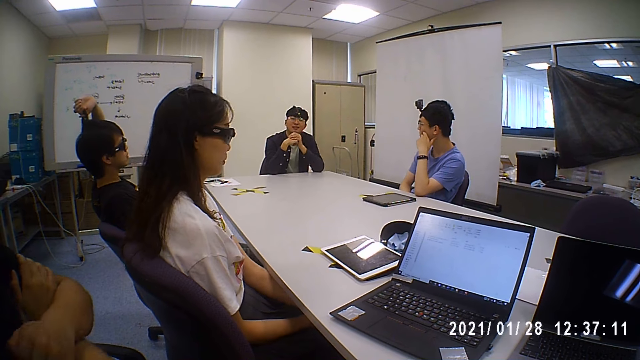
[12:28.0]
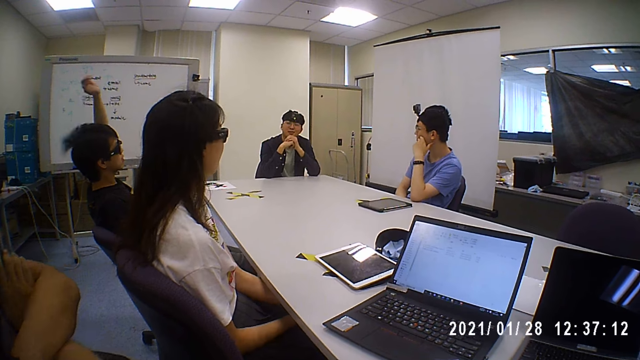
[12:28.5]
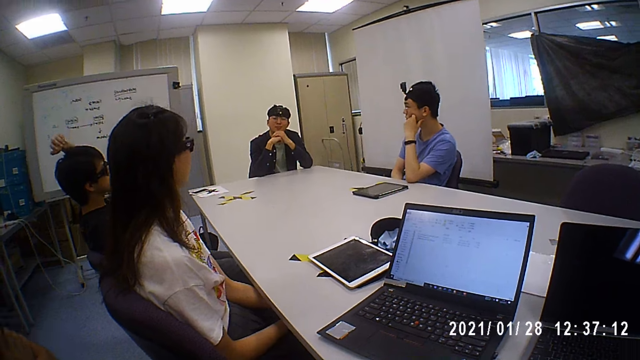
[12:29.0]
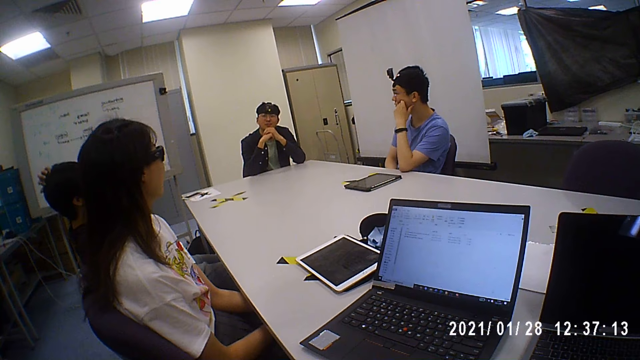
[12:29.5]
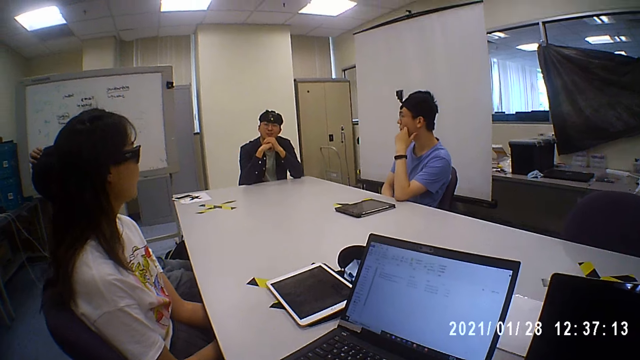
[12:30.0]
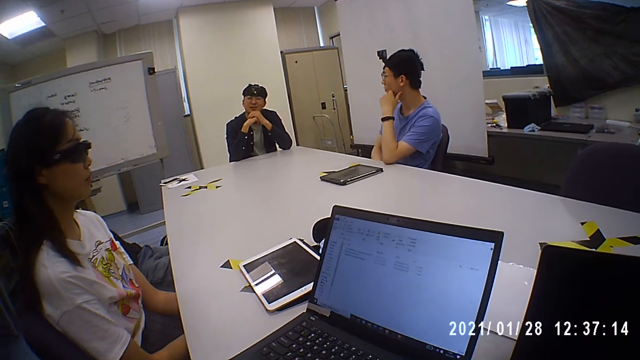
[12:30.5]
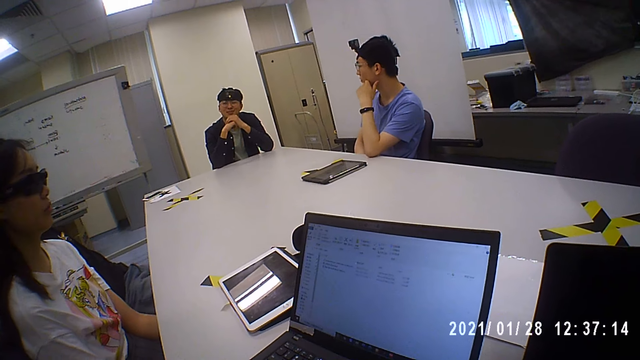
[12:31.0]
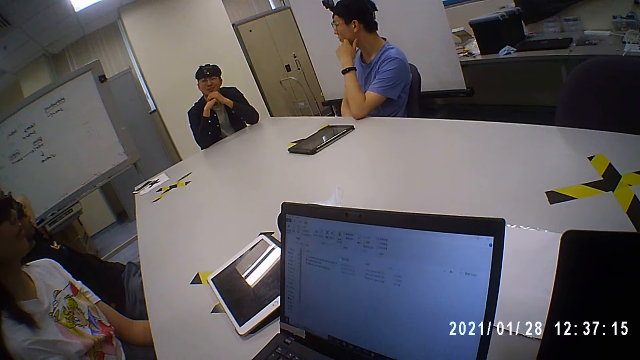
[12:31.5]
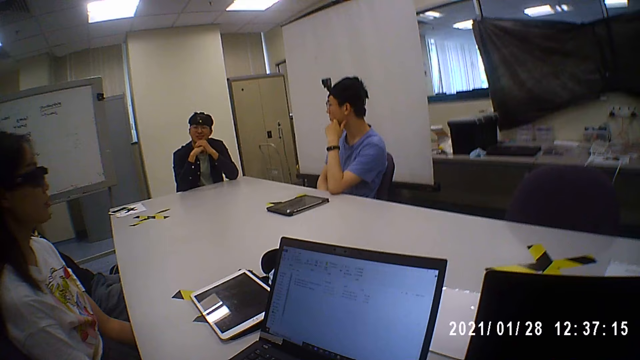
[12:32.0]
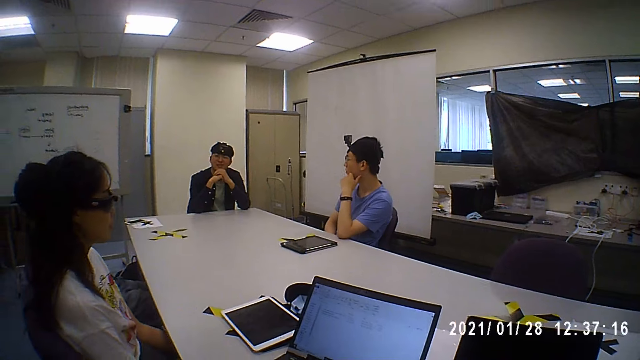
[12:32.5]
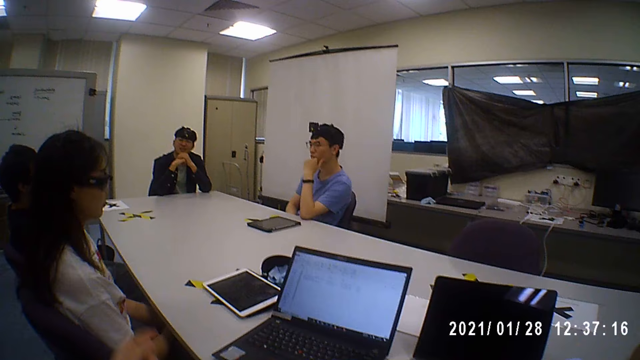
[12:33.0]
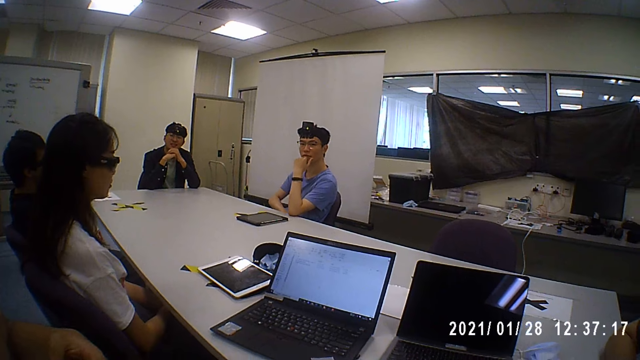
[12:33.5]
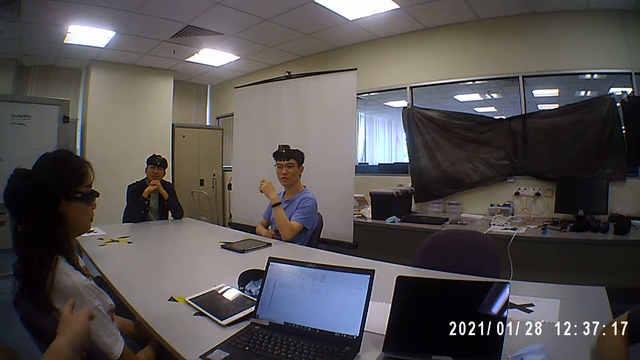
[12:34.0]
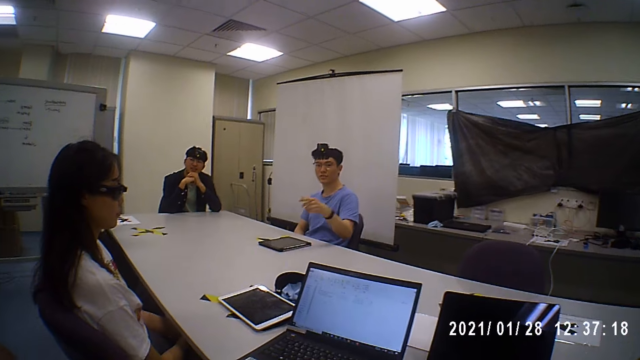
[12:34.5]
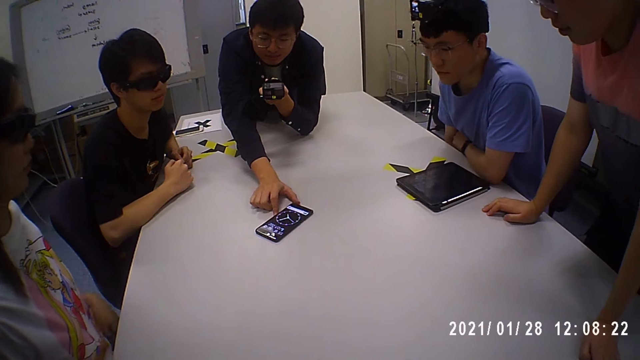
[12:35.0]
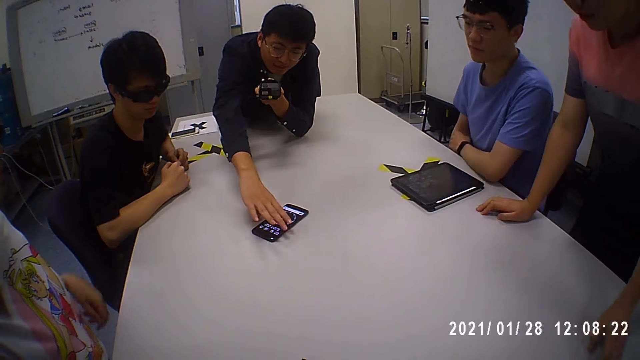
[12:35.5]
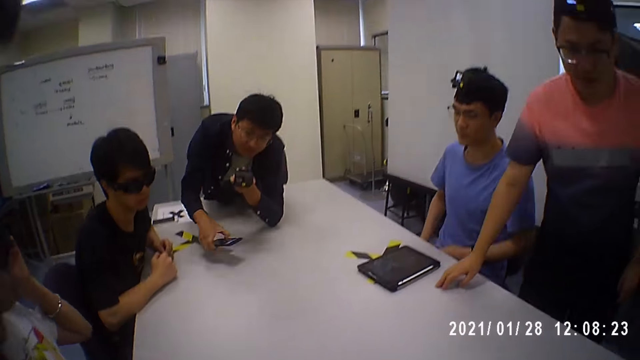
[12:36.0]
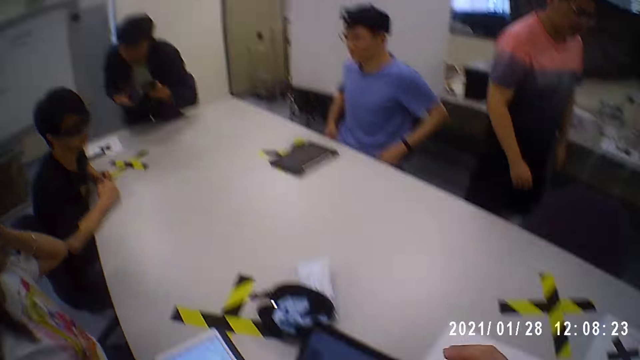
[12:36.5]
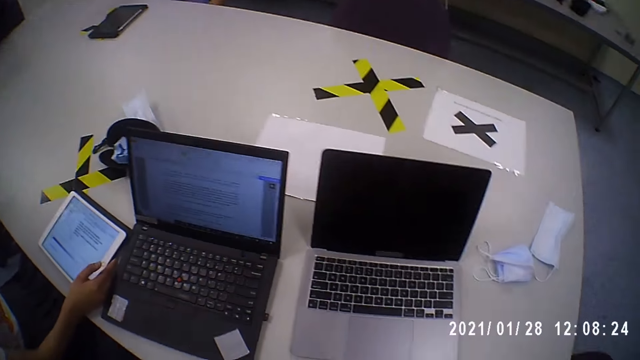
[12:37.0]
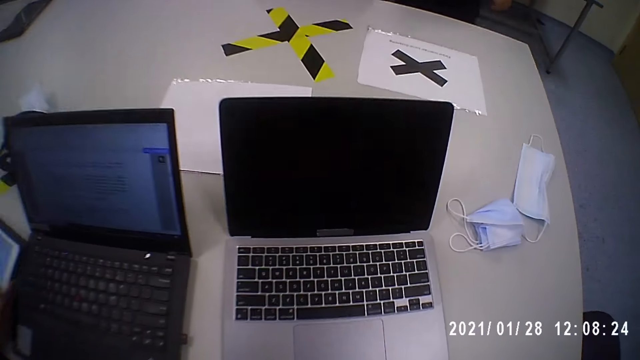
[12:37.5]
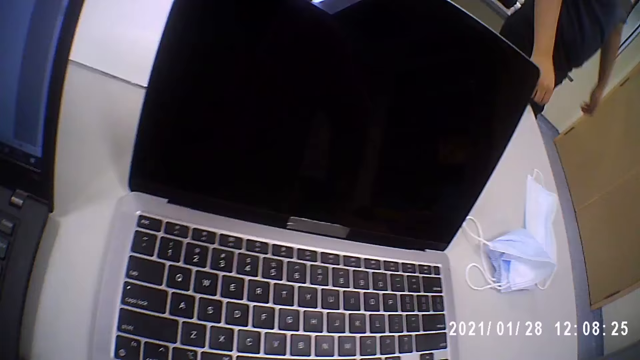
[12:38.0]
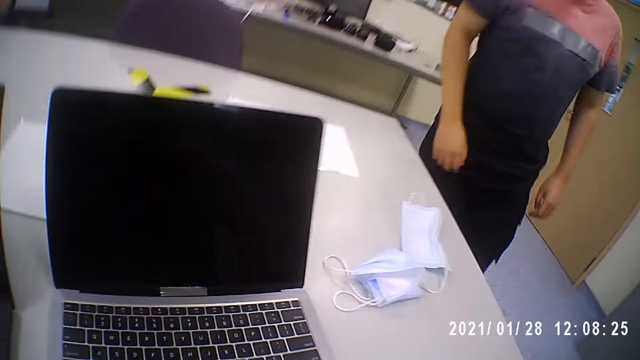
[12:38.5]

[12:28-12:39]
A man moves a phone on the table with his right hand. A woman touches her head with her left hand. Another man walks away from a third man. The camera wearer looks on the laptops.

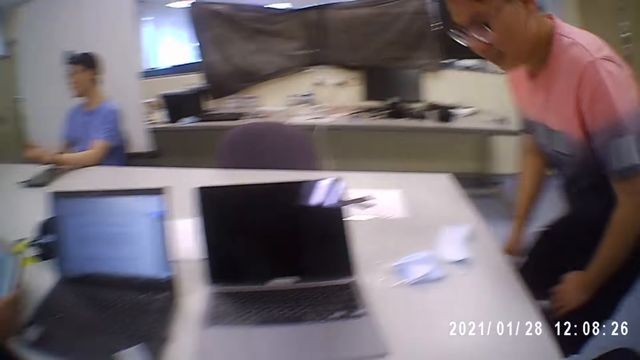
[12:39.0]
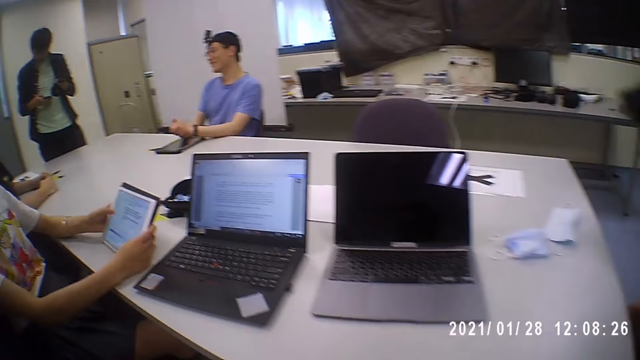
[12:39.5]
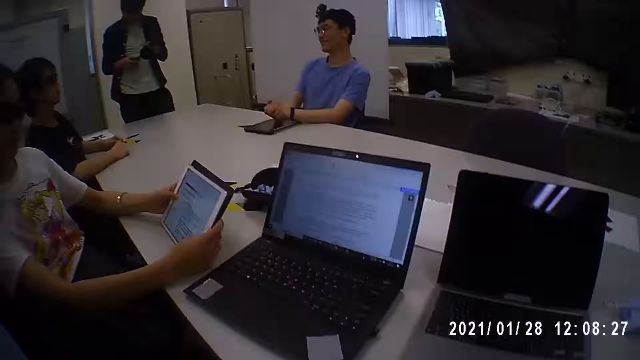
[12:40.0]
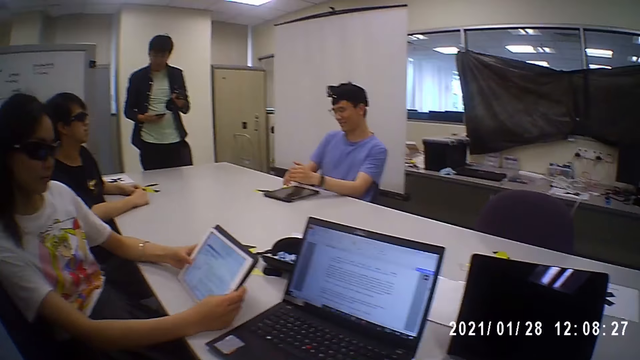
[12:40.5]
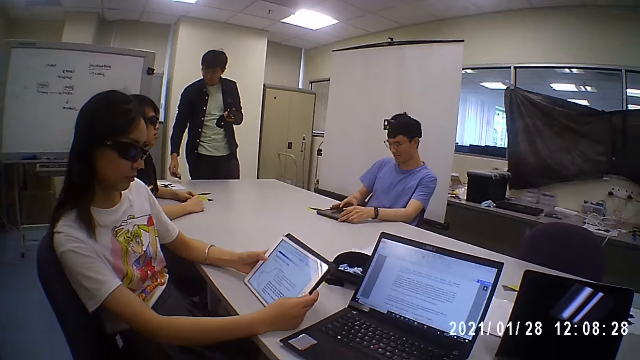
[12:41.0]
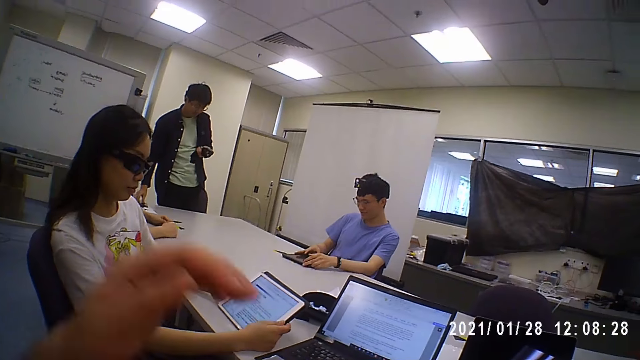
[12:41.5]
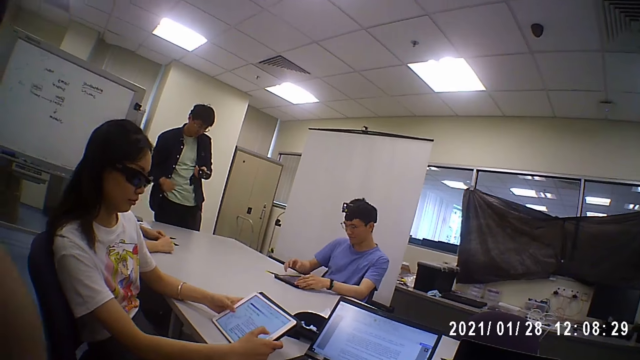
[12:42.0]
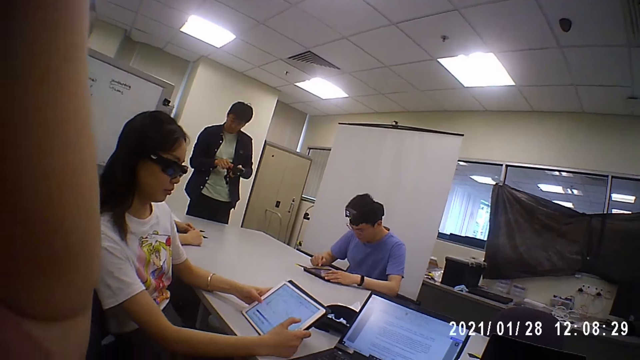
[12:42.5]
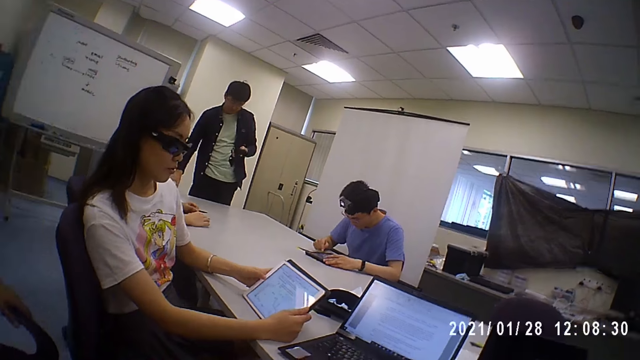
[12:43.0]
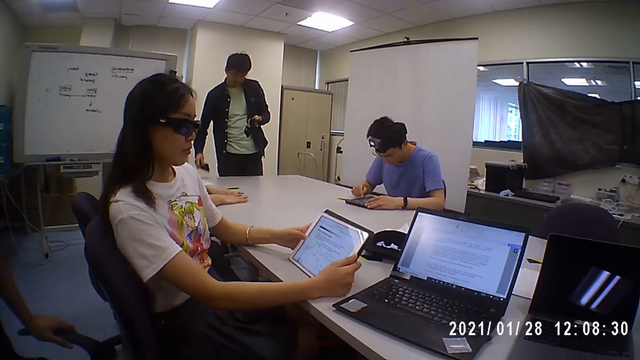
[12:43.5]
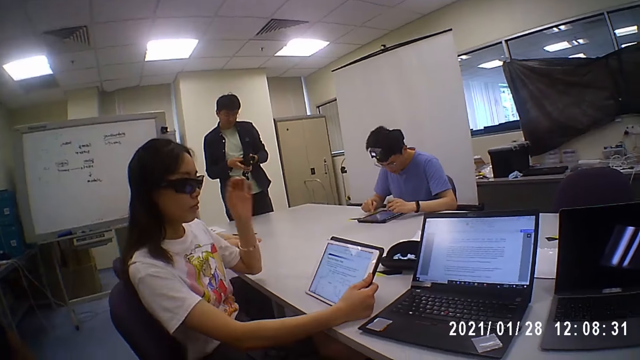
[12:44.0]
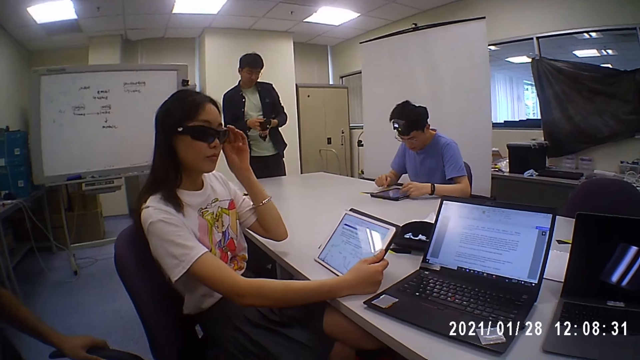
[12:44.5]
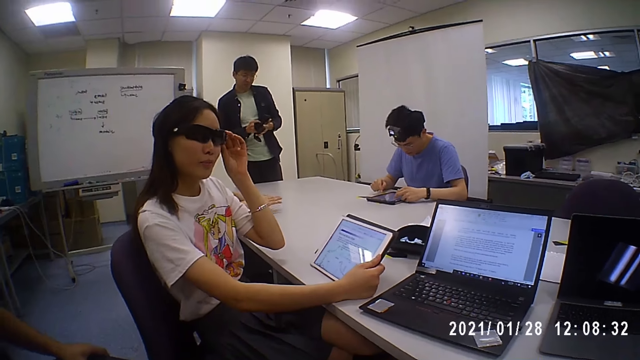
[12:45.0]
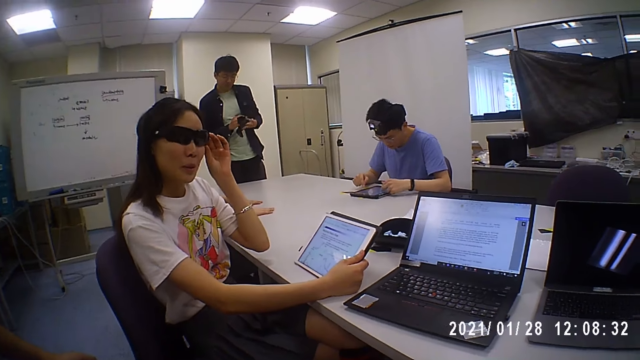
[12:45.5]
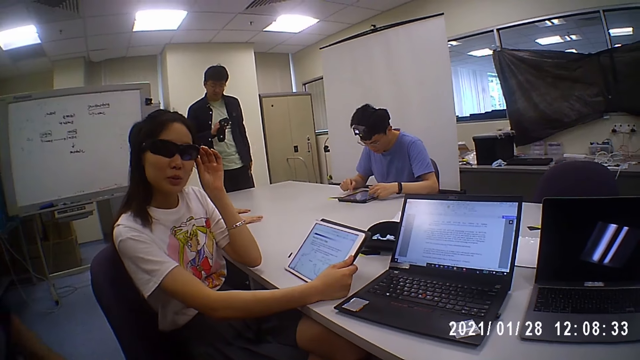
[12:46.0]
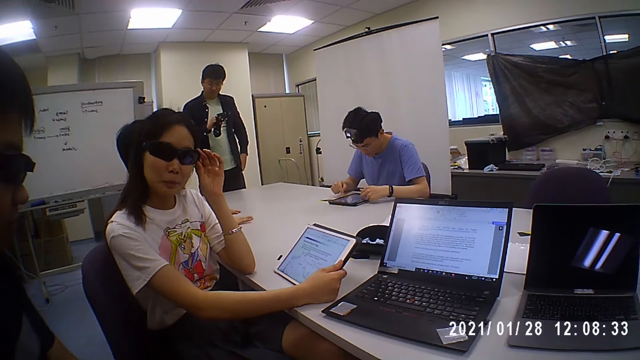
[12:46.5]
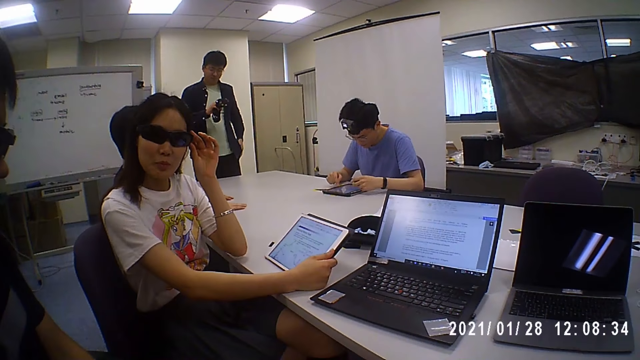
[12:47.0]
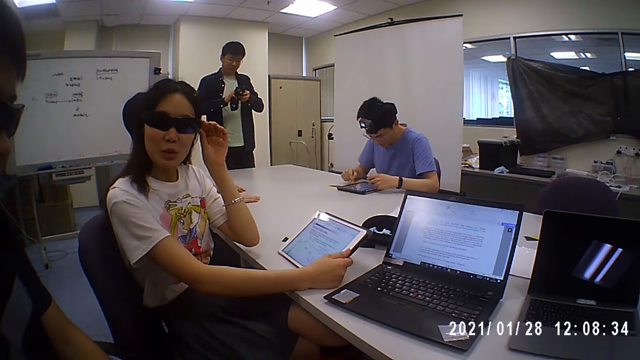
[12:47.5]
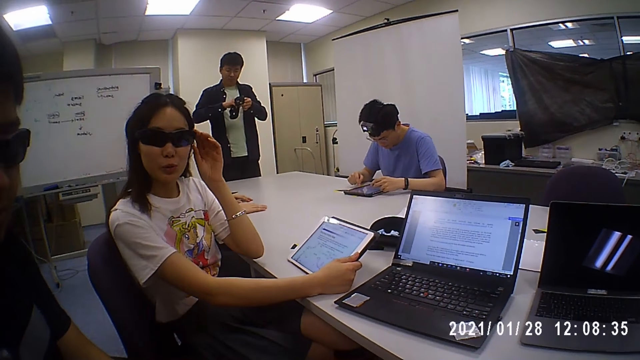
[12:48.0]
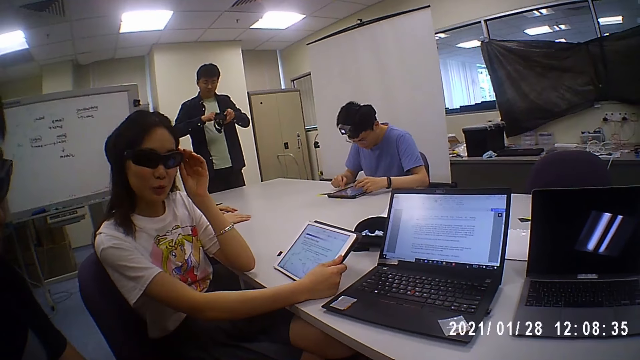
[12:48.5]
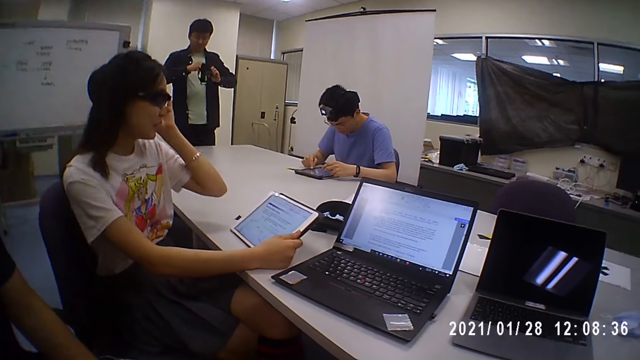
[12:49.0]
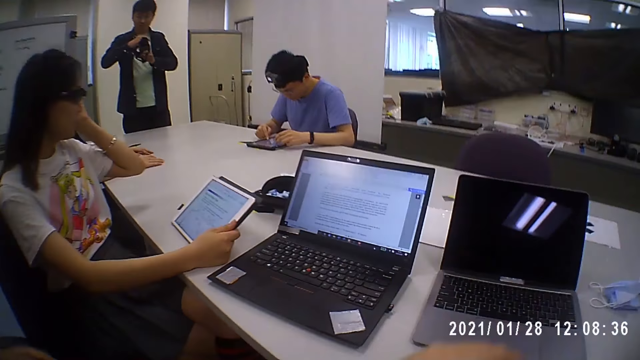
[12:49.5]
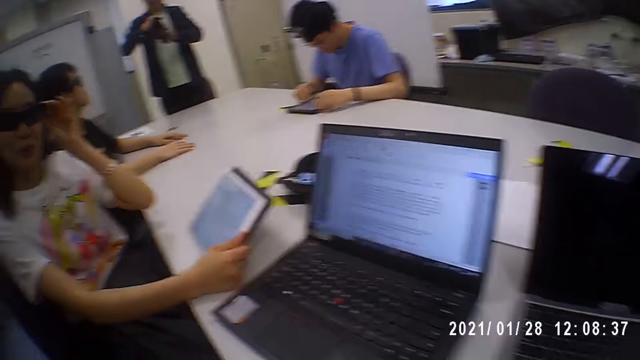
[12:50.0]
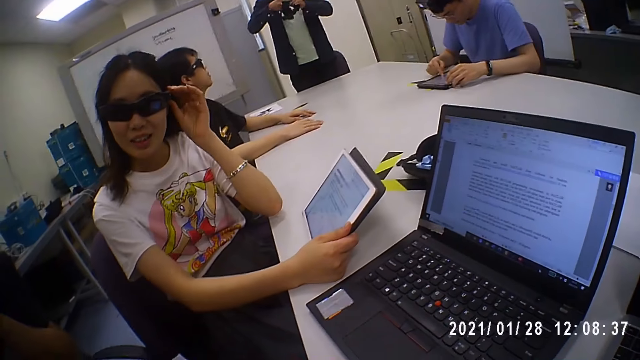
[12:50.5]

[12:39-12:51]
A man operates the phone with his right hand. Another man sits on a chair. A woman operates a tablet on the table with her left hand. The camera wearer talks to the woman. A third man places his hands on a tablet on the table. The first man drops the phone on the table with his right hand, touches a camera in his left hand with his right hand, and picks up the phone from the table with his right hand. The third man operates the tablet on the table with his left hand. The first man passes the camera from his left hand to his right hand. The woman adjusts the pair of sunglasses on her face with her left hand. A fourth man places his hands on the table. The first man passes the phone from his right hand to his left hand, puts the phone into his pocket with his left hand, and adjusts the head strap of the camera with both hands. The woman converses with the camera wearer, a fifth man and the second man. The camera wearer lowers his left hand. The third man operates the tablet on the table with his right hand. The woman talks to the camera wearer. The woman places her left hand on the table.
